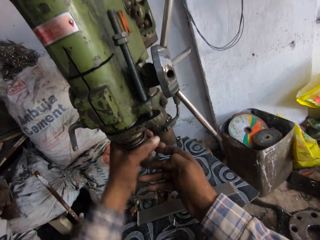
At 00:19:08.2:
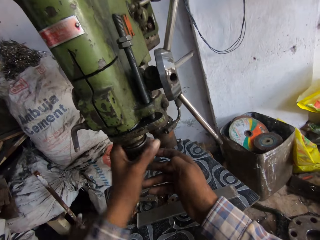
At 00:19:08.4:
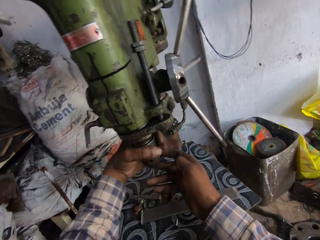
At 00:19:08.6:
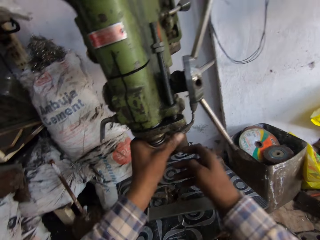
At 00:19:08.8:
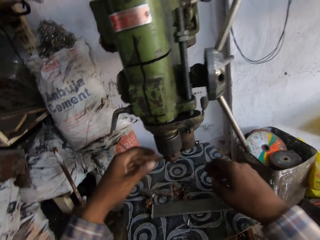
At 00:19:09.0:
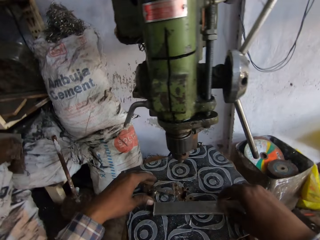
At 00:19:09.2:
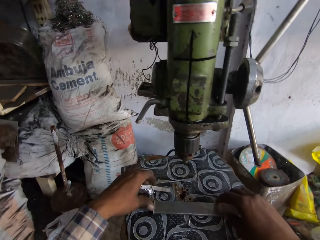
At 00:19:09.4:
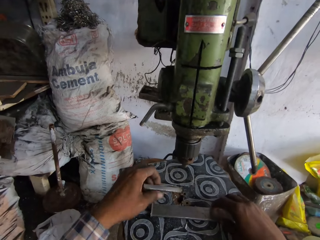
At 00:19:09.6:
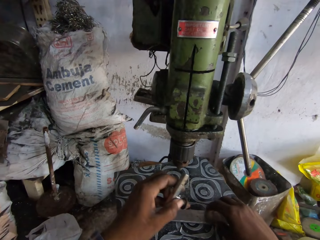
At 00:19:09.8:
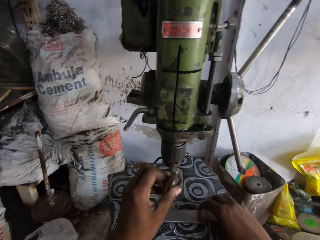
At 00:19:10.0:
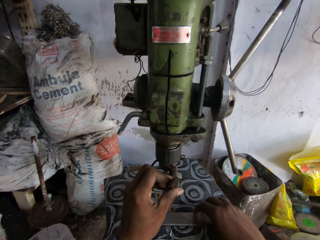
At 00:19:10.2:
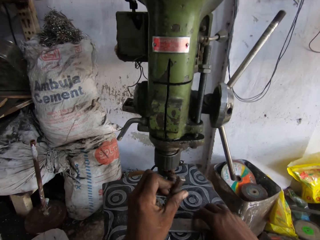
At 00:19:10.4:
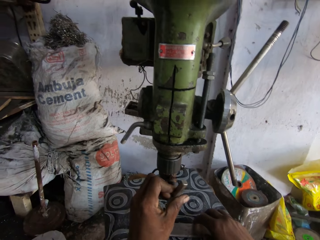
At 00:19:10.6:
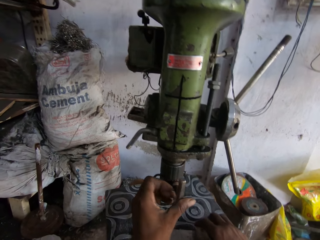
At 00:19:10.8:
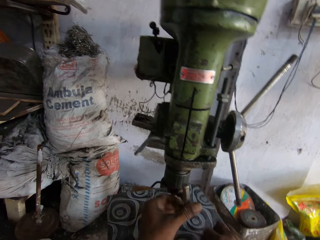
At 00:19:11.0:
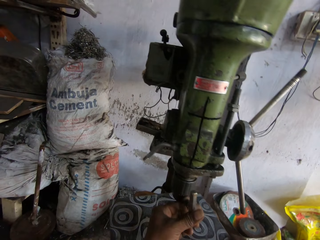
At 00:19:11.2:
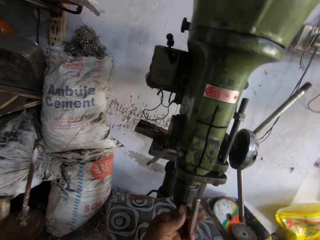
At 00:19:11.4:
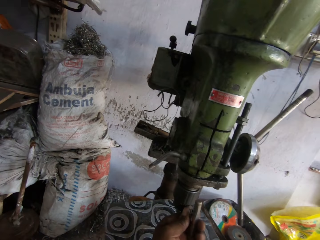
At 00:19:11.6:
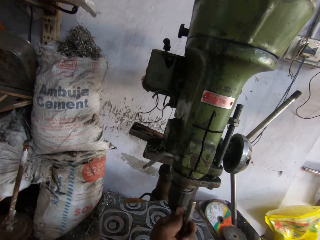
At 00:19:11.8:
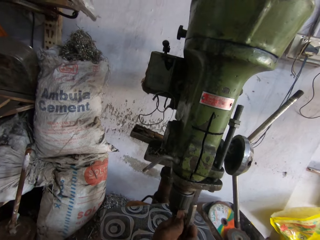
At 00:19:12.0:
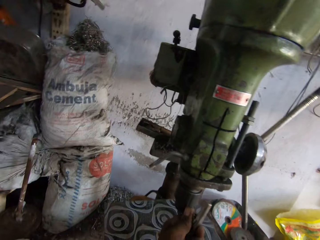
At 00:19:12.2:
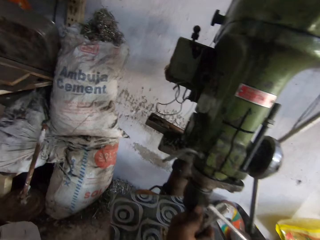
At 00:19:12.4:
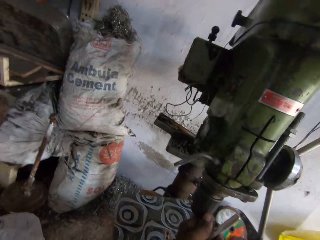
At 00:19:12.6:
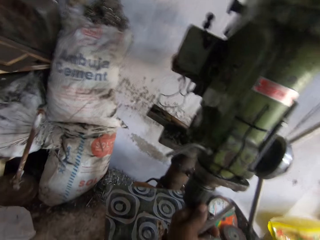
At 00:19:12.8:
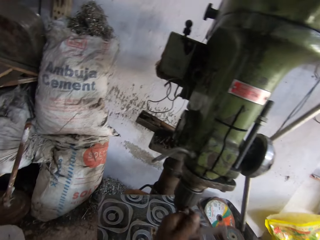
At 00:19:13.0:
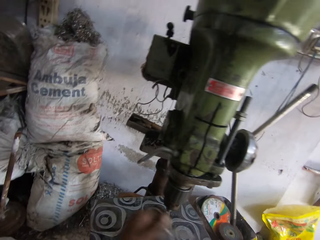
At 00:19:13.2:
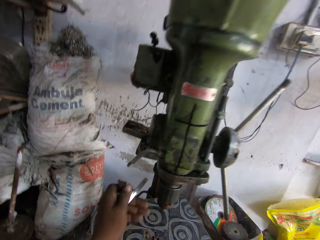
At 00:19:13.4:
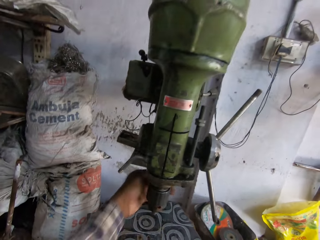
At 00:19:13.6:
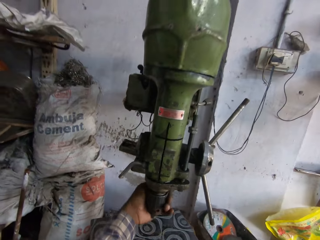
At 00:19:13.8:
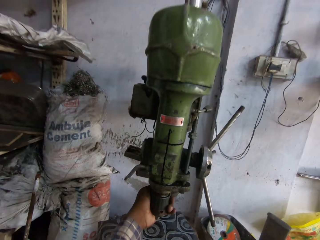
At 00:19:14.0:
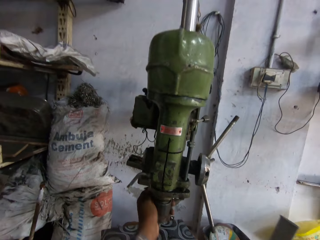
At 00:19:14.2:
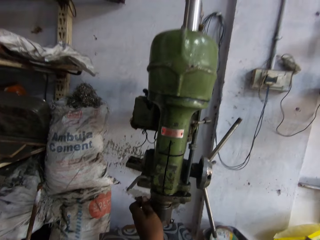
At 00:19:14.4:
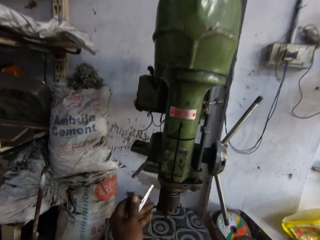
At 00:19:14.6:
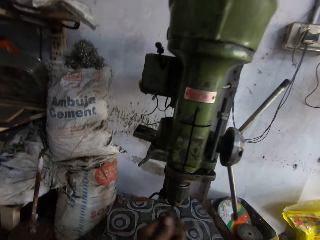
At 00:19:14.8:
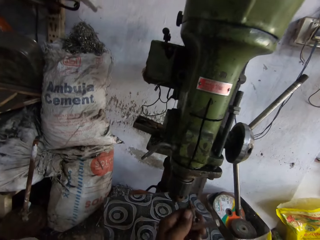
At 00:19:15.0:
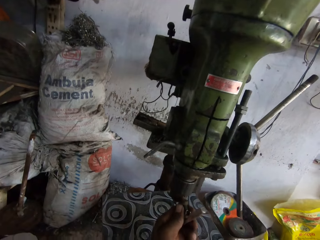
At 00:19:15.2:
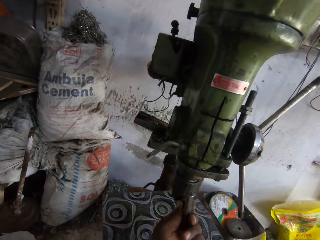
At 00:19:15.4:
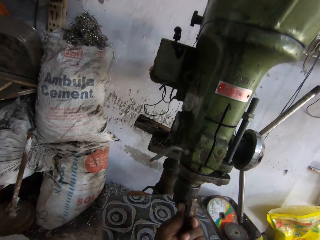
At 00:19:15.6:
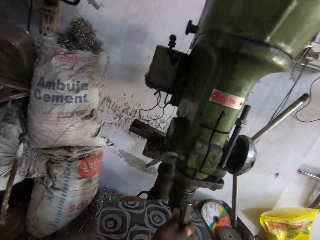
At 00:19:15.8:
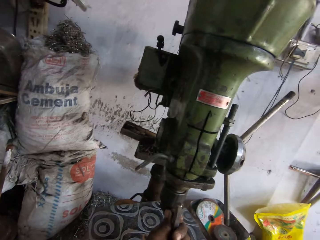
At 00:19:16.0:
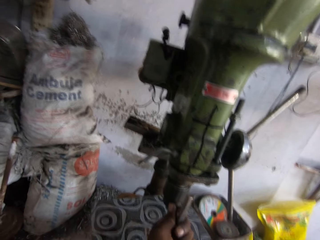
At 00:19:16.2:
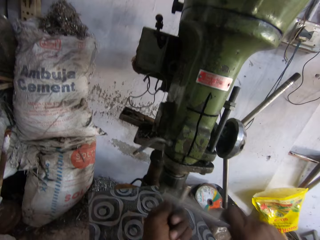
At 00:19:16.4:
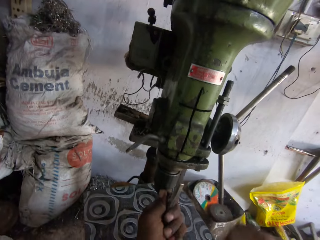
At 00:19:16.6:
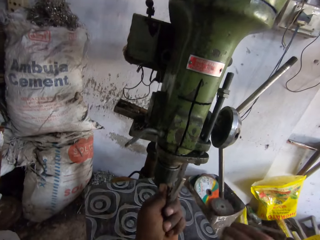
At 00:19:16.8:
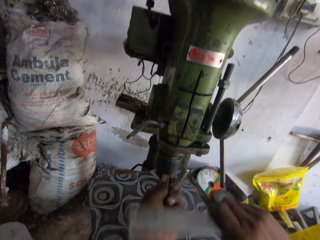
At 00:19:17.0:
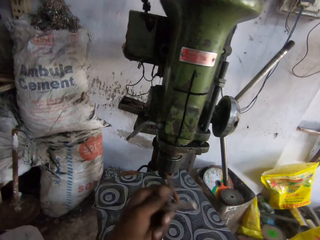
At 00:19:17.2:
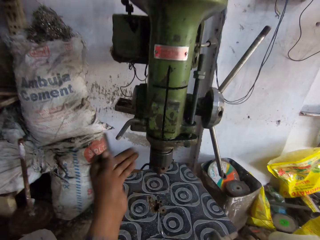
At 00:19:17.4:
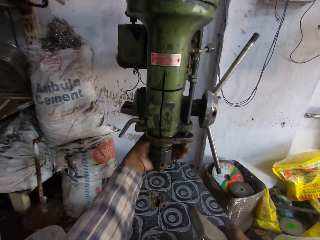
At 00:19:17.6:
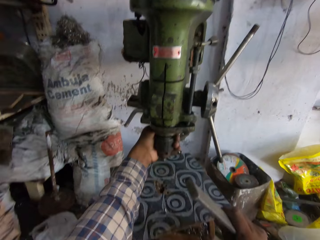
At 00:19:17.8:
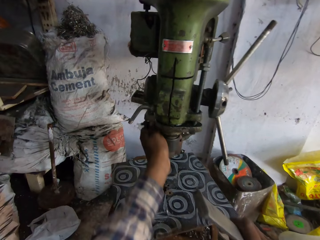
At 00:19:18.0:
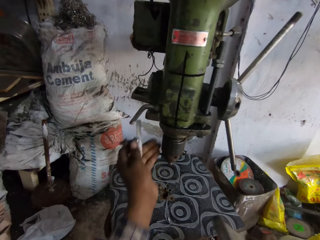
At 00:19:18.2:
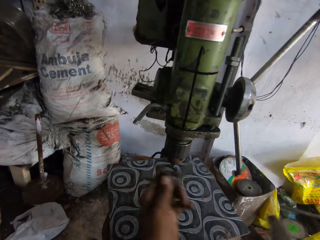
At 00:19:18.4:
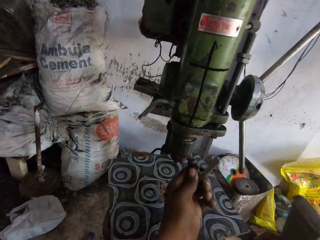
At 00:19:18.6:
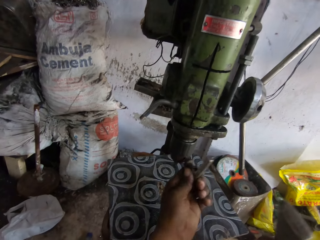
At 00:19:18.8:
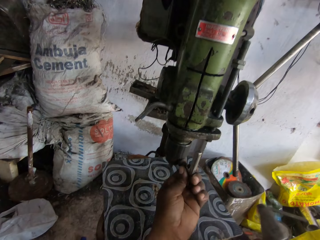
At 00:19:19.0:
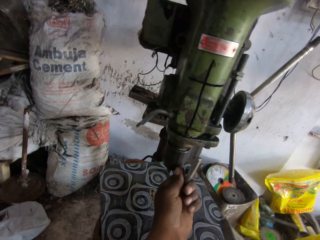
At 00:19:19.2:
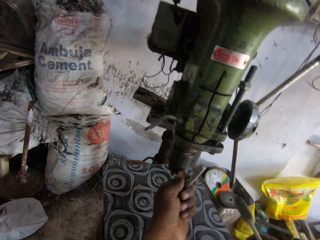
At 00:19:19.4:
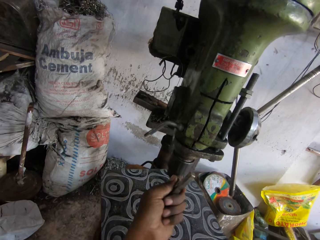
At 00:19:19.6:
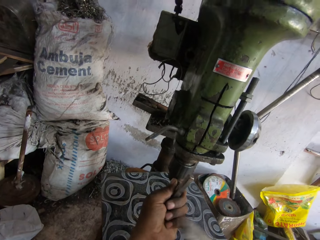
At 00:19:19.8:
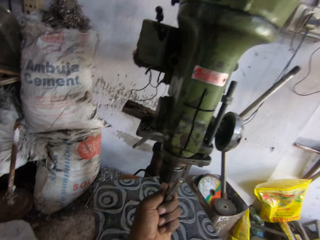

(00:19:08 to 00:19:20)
The camera wearer moves his hands down. He holds the metals. He lifts up a metal. He places the turn driver on the drill head with his left hand. He hits the turn driver with the metal in his right hand. He moves the metal up. He holds the machine. He rotates the machine. He tightens the head of the drill press with his left hand. He moves his hand back. He puts the metal on the machine. He places the drill bit into the drill head with his left hand. He hits the turn driver with the metal in his right hand. He moves the metal up. He holds the machine. He tightens the head of the drill press with his left hand. He moves his hand back. He places the metal on the machine.

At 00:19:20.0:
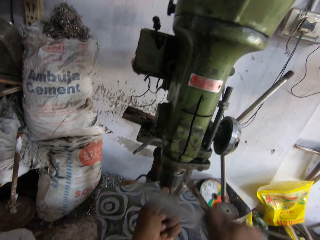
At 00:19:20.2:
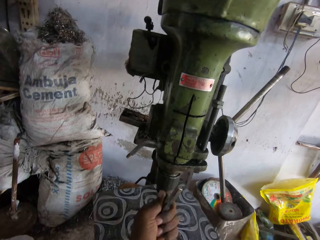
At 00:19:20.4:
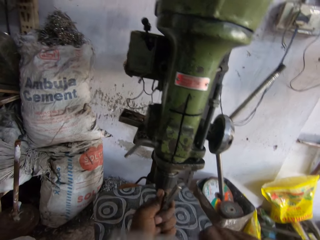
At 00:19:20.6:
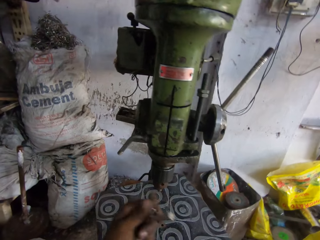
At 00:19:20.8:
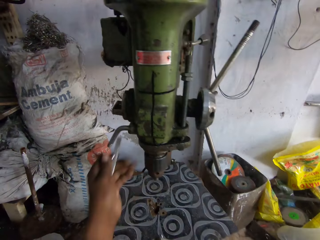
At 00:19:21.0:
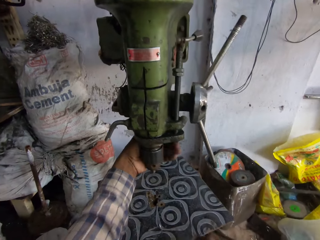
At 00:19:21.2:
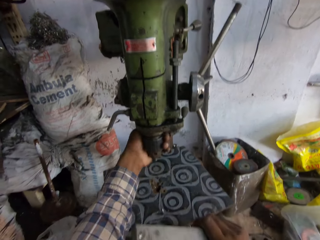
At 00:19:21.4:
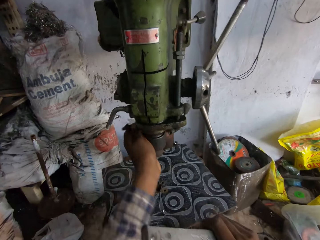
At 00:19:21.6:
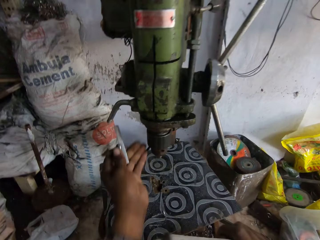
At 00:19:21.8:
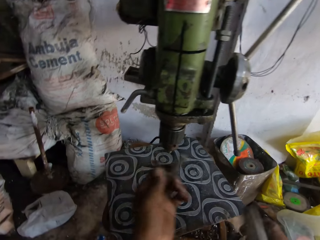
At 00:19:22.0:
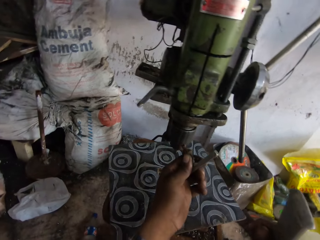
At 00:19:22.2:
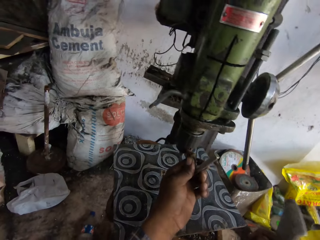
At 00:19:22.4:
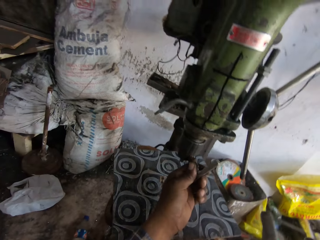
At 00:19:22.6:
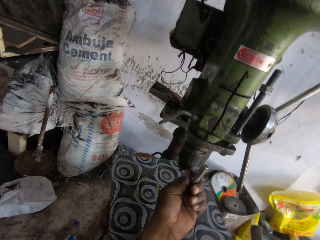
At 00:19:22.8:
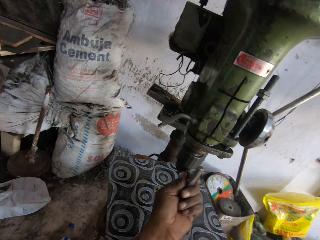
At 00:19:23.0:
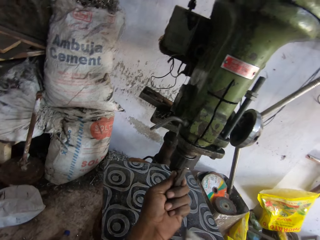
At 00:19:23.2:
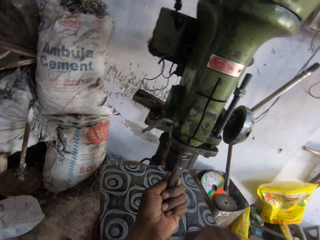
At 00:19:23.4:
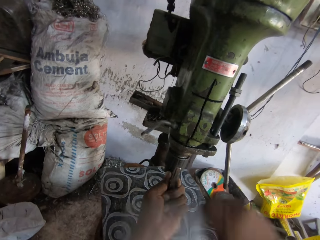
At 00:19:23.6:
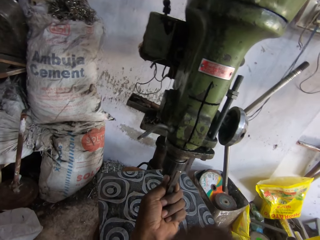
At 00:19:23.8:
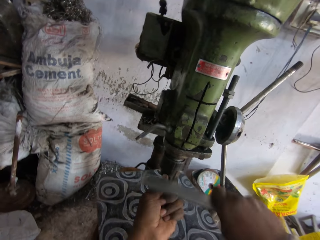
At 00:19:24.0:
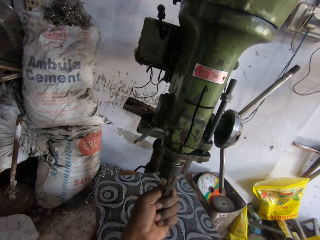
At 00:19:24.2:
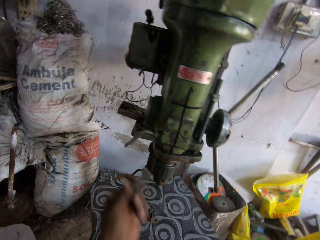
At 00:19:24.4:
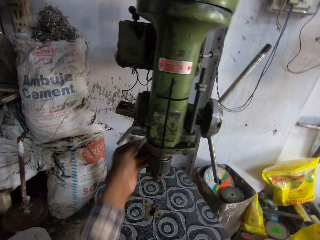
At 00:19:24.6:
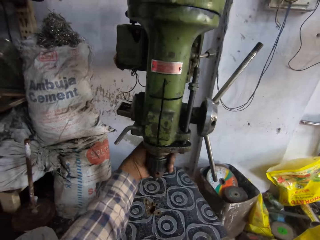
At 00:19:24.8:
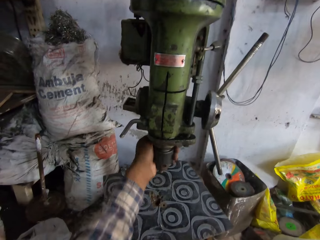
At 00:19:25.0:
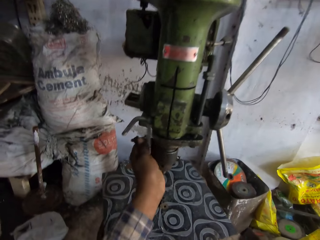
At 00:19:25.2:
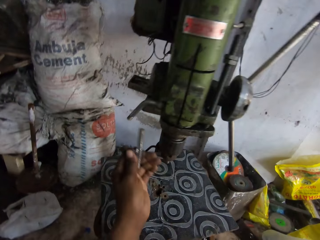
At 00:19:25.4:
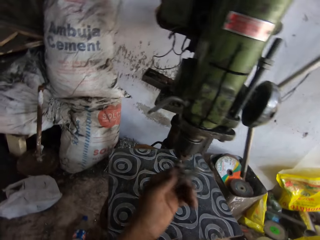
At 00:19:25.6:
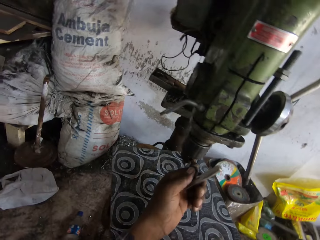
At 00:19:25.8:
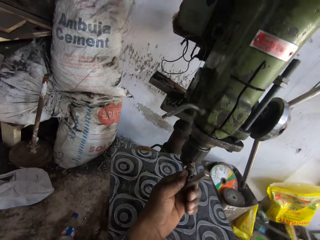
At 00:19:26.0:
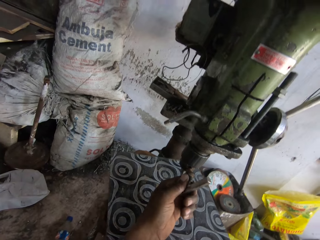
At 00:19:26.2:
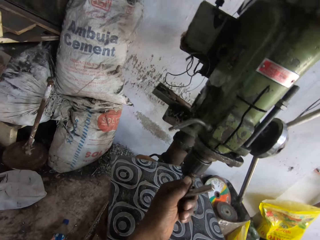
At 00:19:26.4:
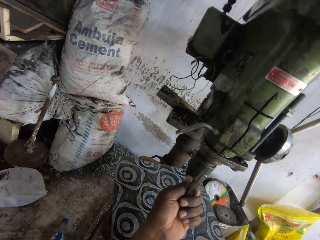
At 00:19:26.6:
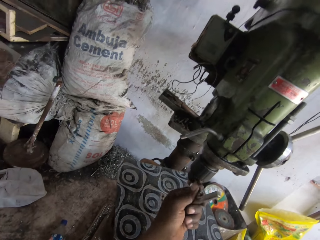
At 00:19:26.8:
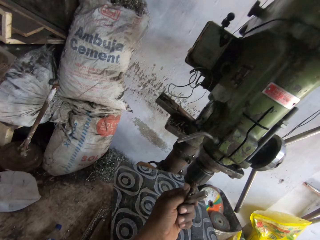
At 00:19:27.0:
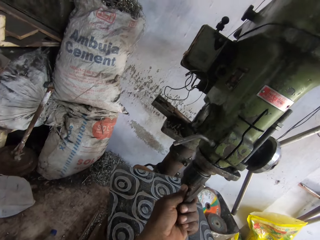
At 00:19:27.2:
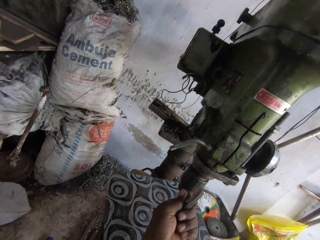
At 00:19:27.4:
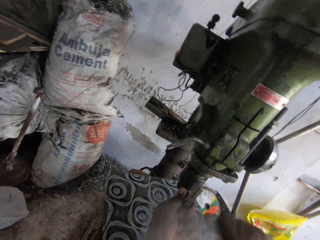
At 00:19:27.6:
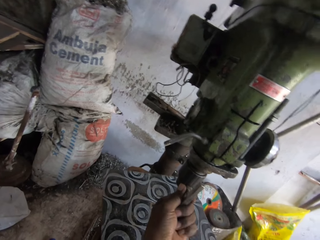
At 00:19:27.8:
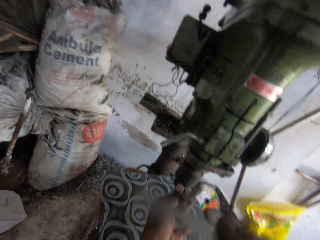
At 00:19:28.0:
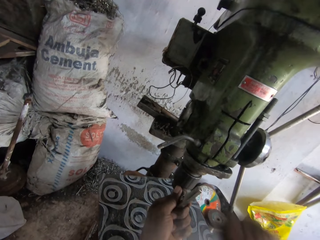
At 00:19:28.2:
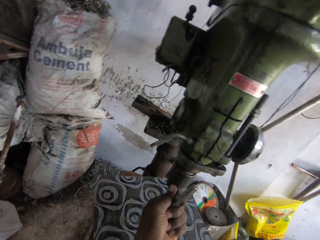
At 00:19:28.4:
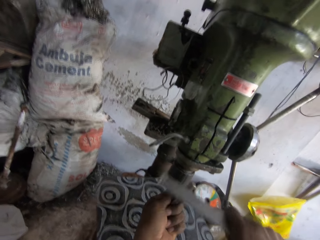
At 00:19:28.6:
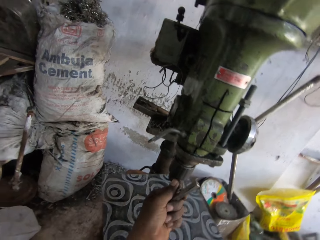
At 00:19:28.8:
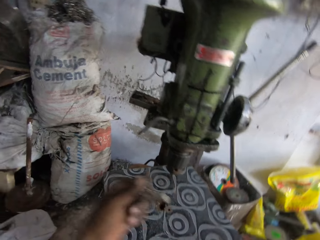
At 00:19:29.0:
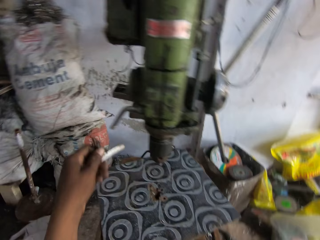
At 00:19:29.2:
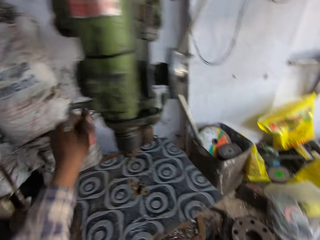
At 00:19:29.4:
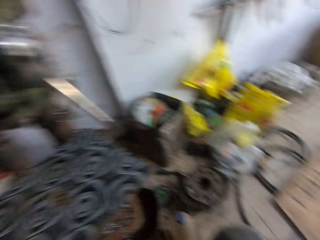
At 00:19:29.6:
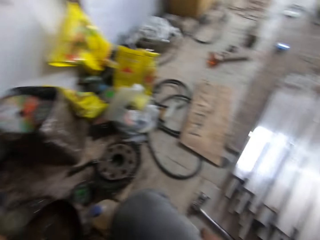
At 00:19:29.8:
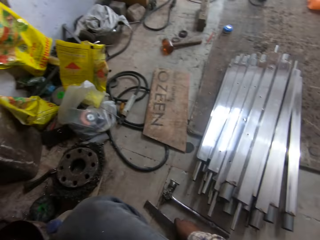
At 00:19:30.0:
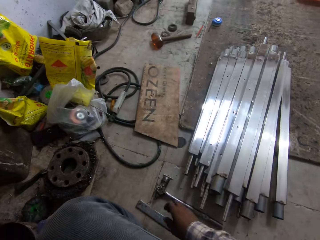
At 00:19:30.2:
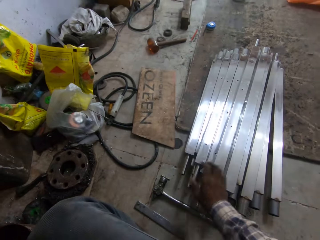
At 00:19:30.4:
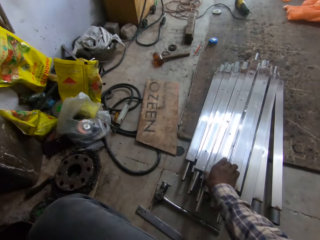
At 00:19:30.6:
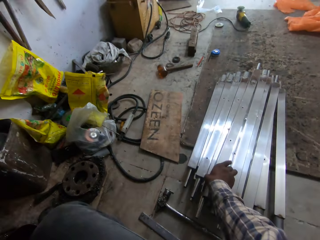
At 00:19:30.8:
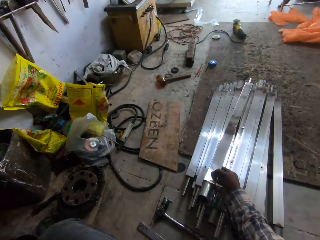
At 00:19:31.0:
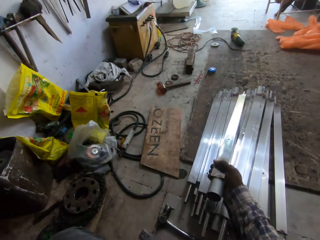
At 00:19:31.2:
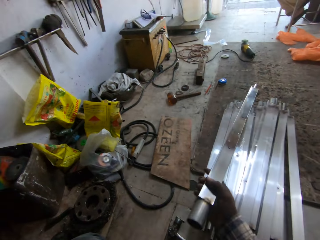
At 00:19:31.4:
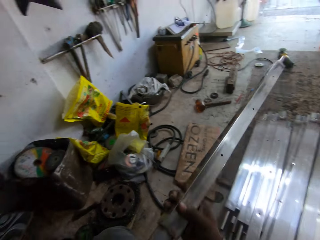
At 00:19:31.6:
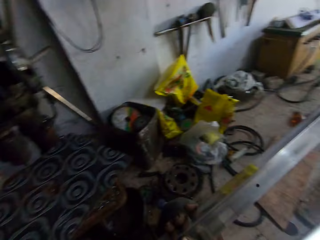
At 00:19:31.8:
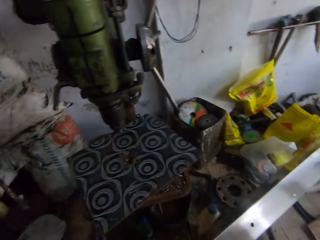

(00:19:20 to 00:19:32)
The camera wearer hits the turn driver with a metal in his right hand. He moves the metal up. He holds the machine. He rotates the machine. He tightens the head of the drill press with his left hand. He moves the metal up. He places the turn driver on the drill head with his left hand. He hits the turn driver with the metal in his right hand. He moves the metal up. He rotates the machine. He tightens the head of the drill press with his left hand. He moves the metal up. He places the turn driver on the drill head with his left hand. He hits the turn driver with the metal in his right hand. He moves the metal up. He drops the metal on the ground with his right hand. He looks around. He moves his hand up. He picks up a metal rod from the ground with his right hand.
